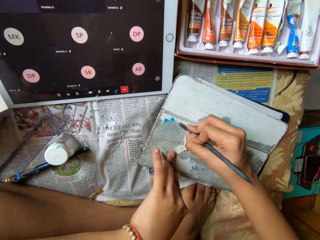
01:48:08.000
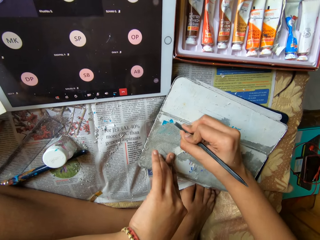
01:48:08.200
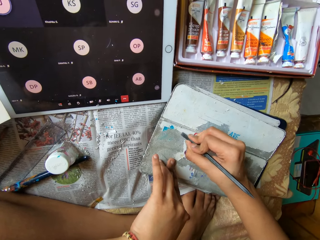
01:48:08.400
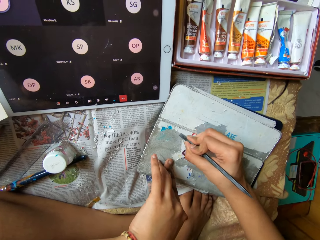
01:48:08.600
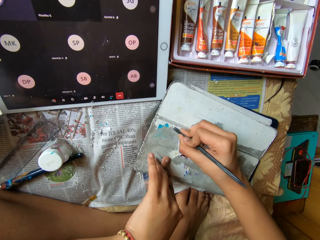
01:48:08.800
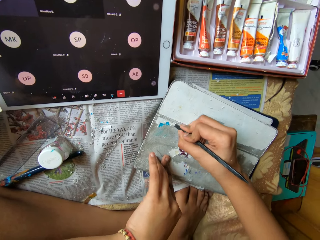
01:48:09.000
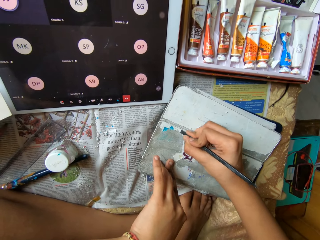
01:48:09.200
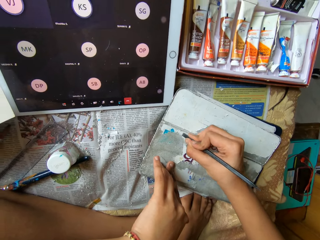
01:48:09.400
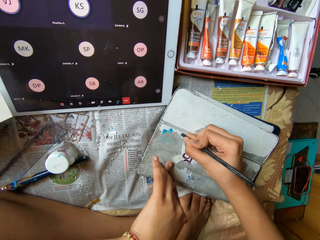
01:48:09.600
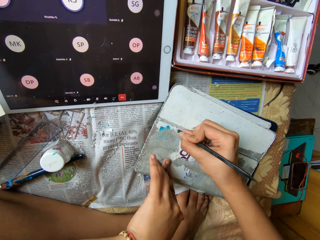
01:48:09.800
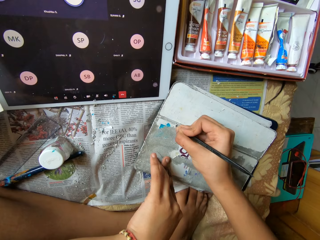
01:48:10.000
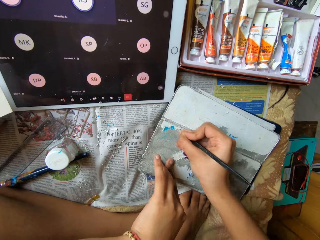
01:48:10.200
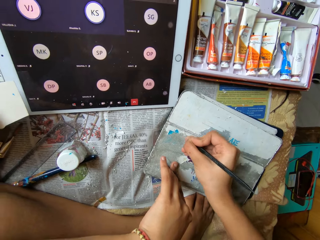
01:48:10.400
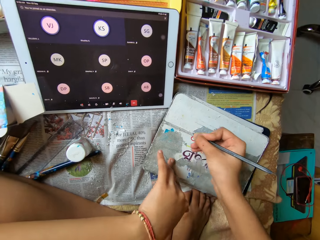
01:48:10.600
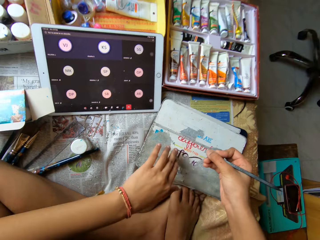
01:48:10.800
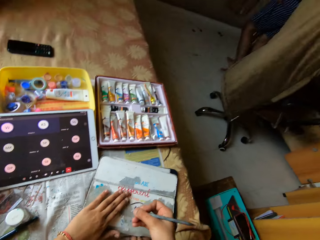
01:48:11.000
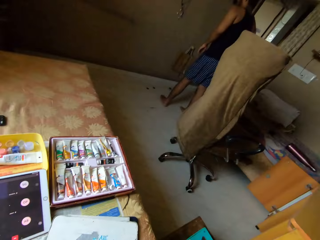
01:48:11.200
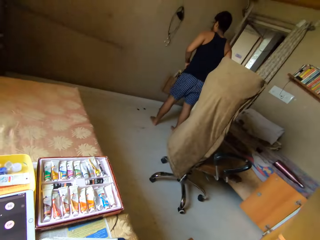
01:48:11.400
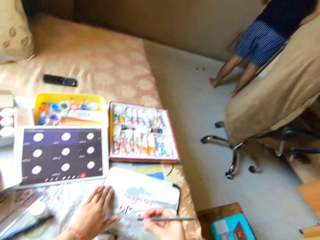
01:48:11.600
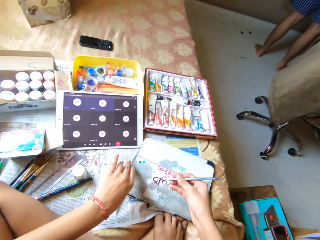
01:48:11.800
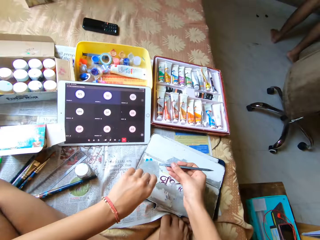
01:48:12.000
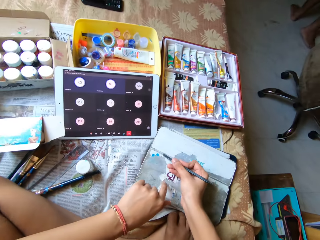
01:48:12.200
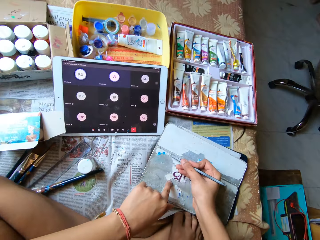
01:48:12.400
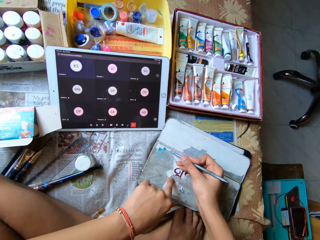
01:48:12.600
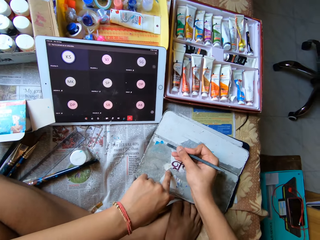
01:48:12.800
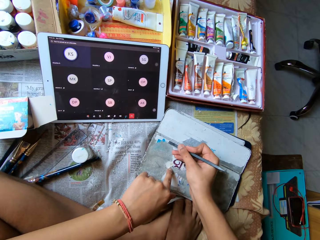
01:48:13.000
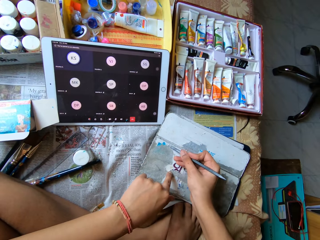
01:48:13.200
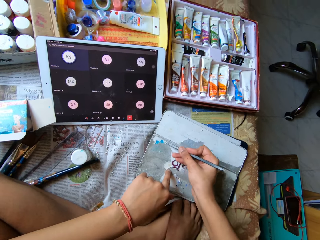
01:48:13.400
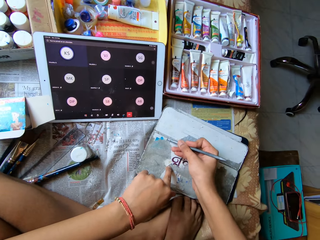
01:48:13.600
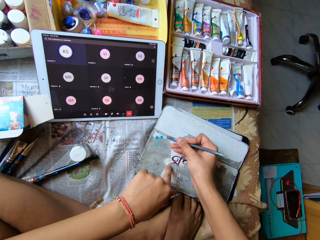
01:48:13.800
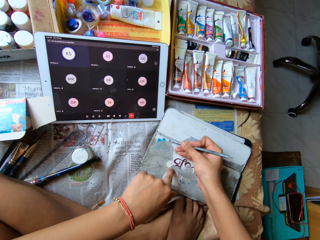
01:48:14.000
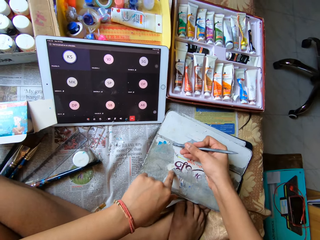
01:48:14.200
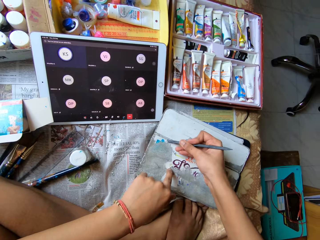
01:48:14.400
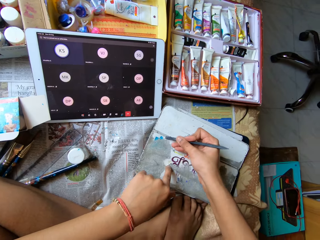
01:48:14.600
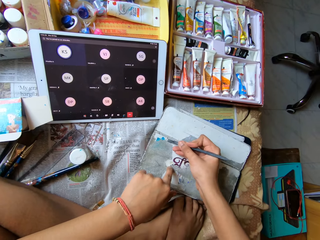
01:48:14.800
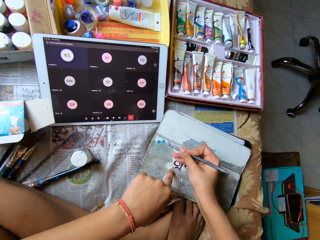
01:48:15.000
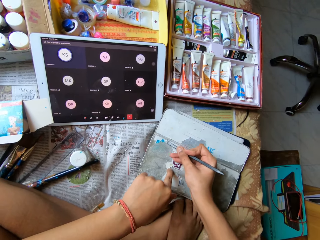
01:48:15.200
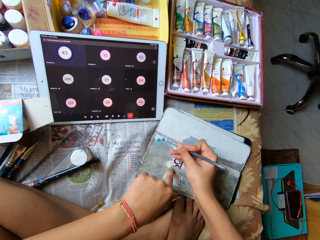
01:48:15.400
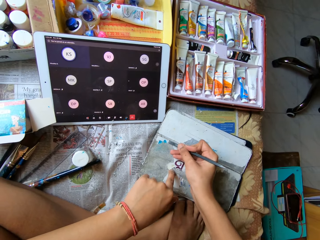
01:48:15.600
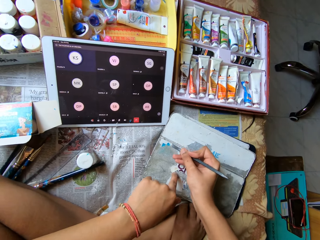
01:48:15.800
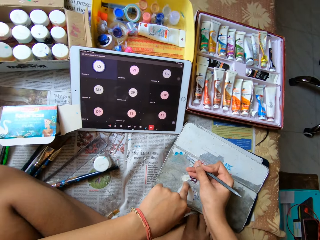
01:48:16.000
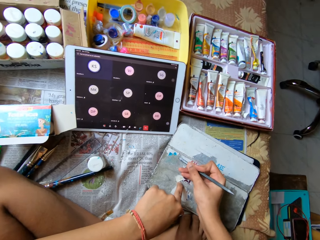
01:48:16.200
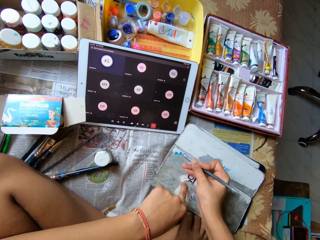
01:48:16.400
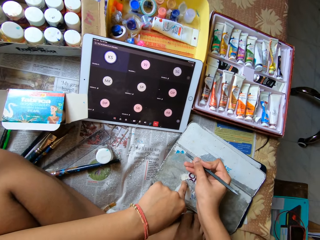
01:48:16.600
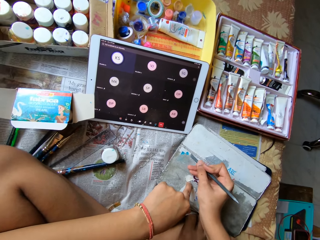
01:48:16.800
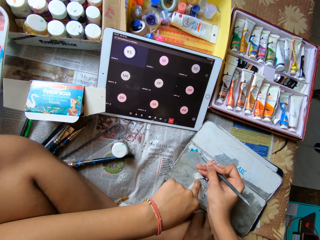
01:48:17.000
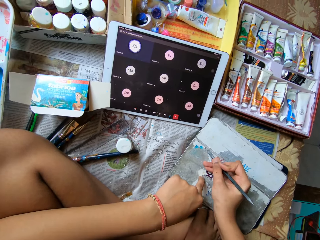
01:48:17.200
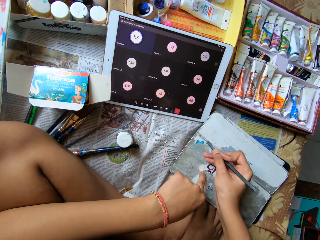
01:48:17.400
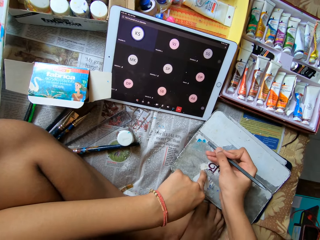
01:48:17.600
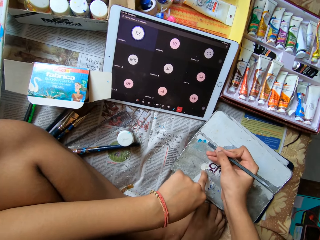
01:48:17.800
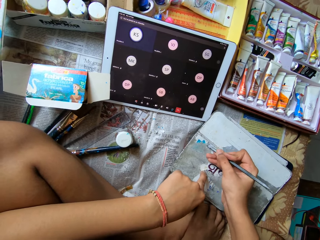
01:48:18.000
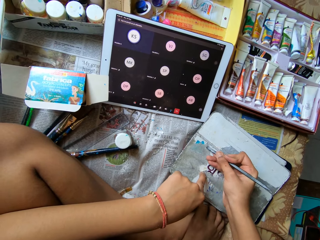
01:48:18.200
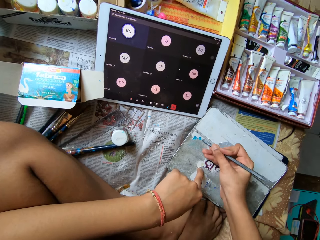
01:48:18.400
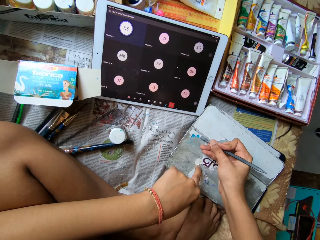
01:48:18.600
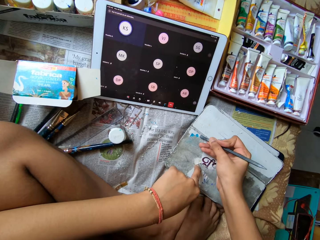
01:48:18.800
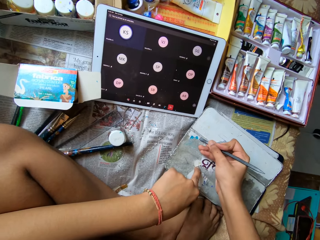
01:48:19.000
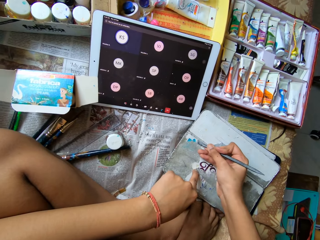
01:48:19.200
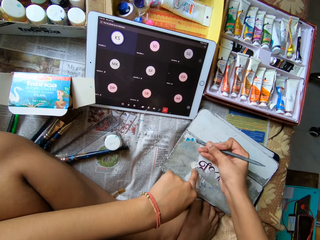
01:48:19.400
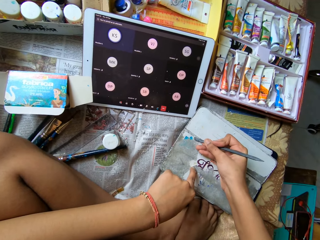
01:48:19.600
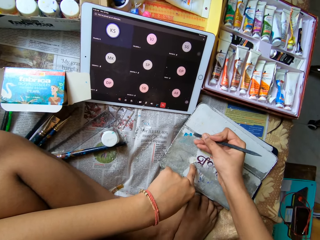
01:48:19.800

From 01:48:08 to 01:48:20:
The camera wearer converses with the man. She looks at the tablet. She scrapes off the paper from the diary with the pen in her right hand. She scrapes a metal surface with a metal rod. She scrapes the metal surface with the metal rod again.

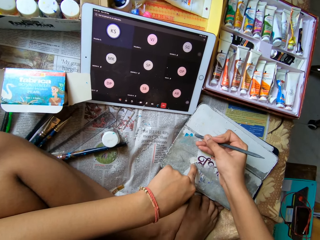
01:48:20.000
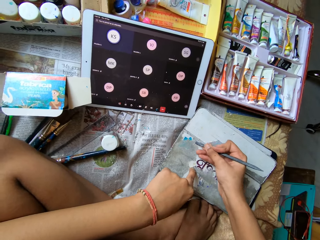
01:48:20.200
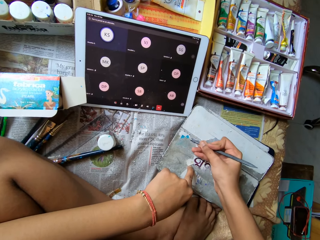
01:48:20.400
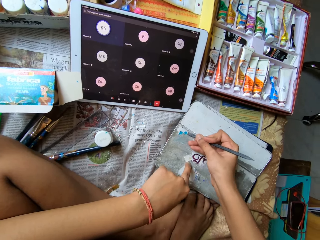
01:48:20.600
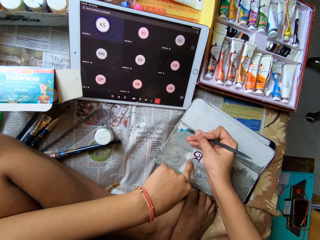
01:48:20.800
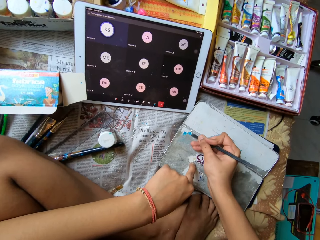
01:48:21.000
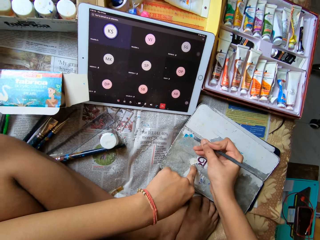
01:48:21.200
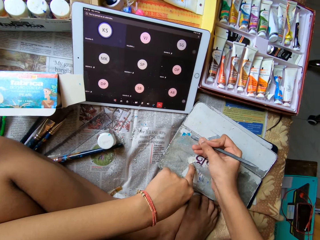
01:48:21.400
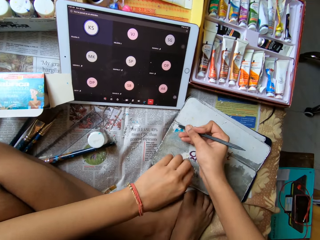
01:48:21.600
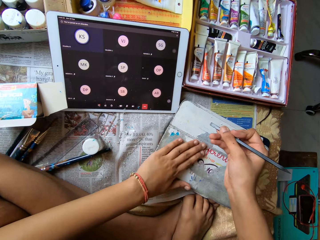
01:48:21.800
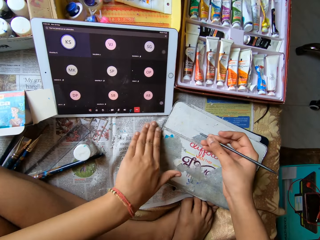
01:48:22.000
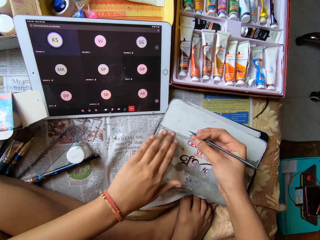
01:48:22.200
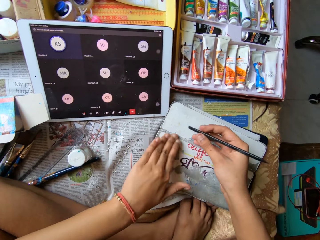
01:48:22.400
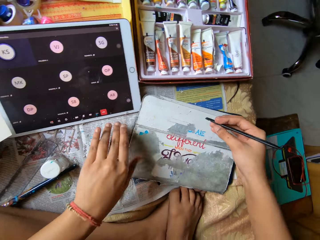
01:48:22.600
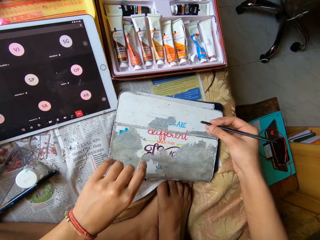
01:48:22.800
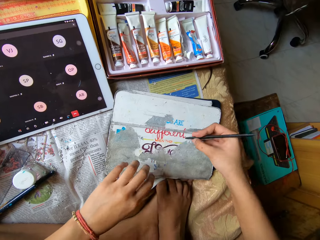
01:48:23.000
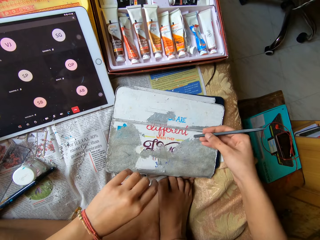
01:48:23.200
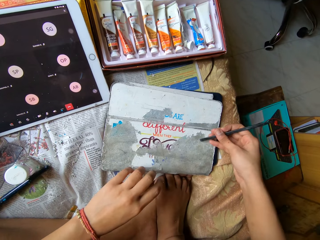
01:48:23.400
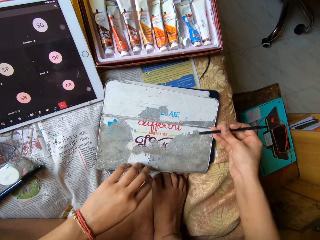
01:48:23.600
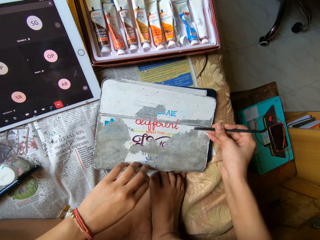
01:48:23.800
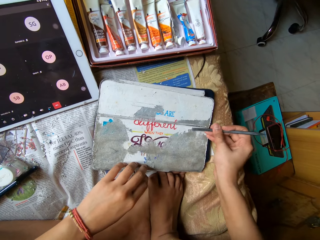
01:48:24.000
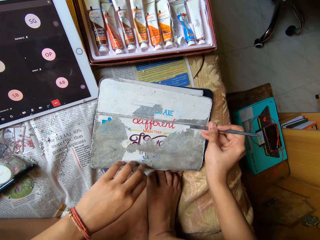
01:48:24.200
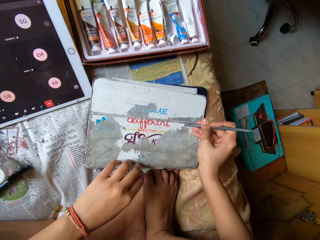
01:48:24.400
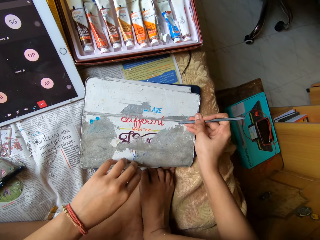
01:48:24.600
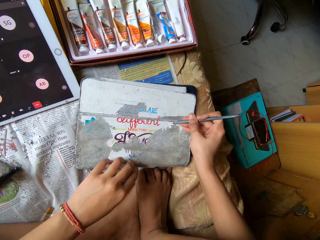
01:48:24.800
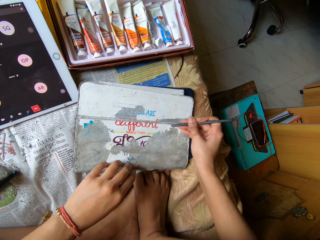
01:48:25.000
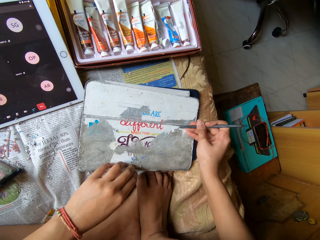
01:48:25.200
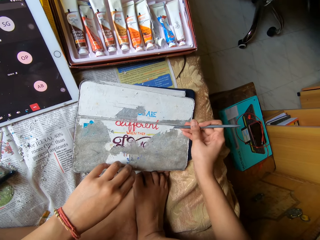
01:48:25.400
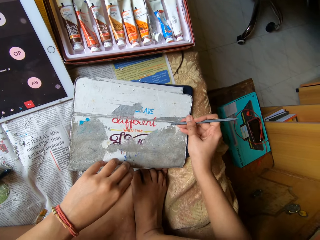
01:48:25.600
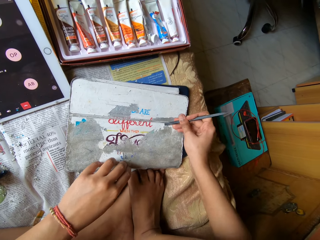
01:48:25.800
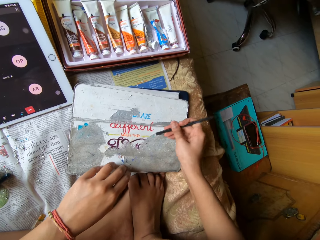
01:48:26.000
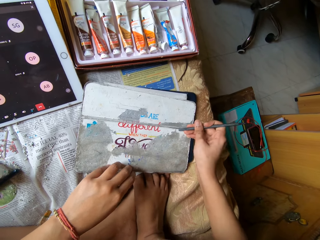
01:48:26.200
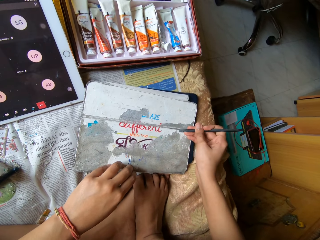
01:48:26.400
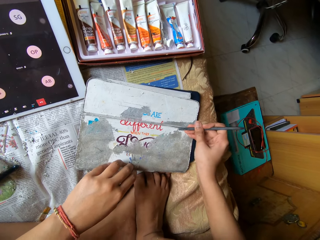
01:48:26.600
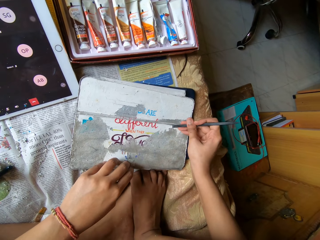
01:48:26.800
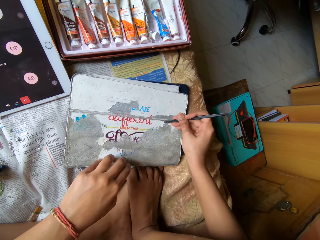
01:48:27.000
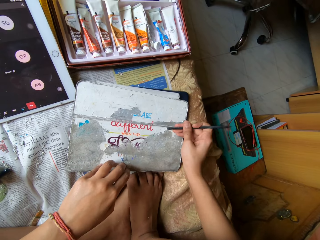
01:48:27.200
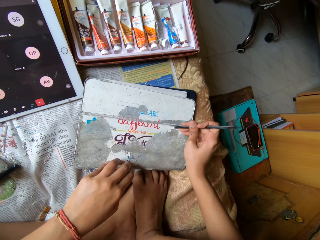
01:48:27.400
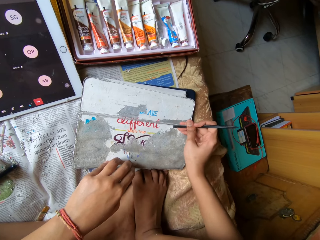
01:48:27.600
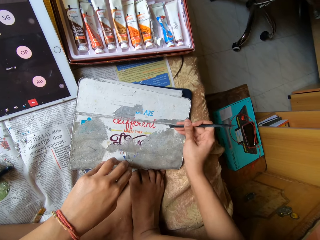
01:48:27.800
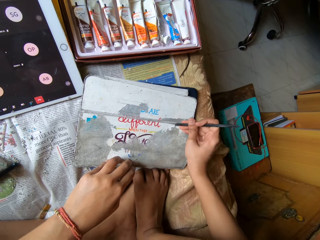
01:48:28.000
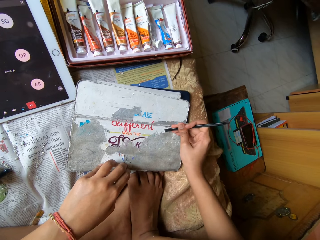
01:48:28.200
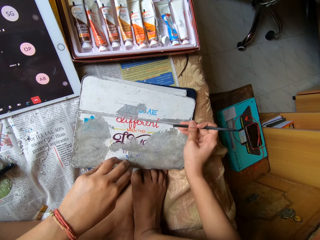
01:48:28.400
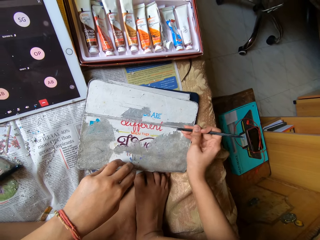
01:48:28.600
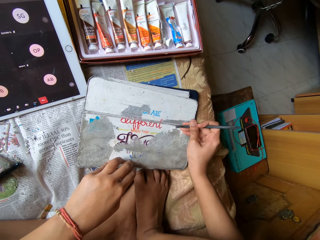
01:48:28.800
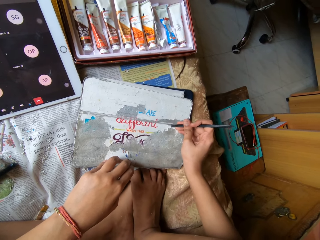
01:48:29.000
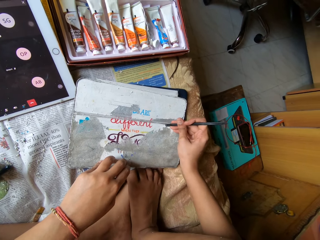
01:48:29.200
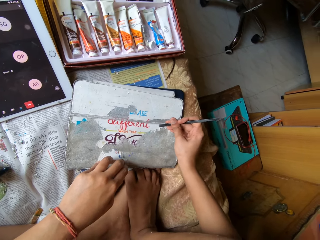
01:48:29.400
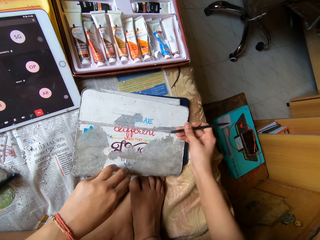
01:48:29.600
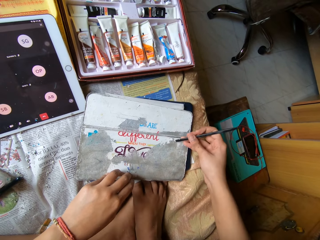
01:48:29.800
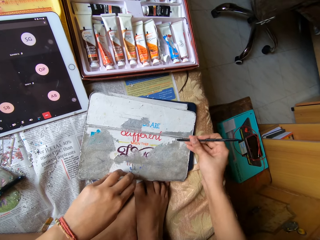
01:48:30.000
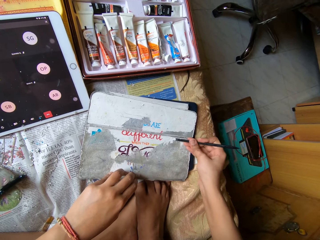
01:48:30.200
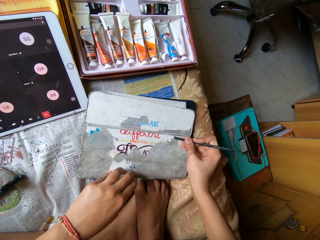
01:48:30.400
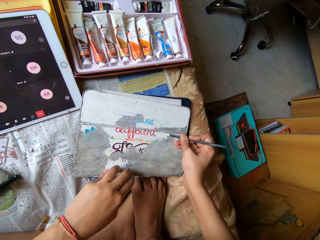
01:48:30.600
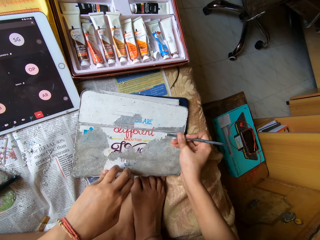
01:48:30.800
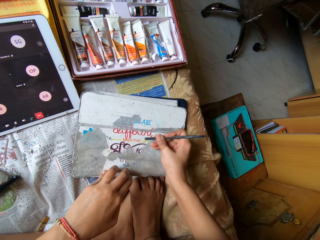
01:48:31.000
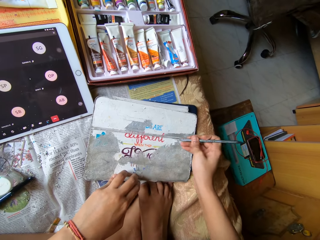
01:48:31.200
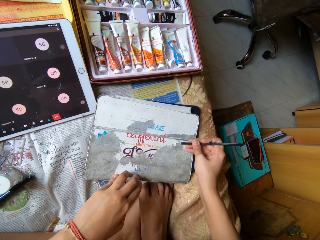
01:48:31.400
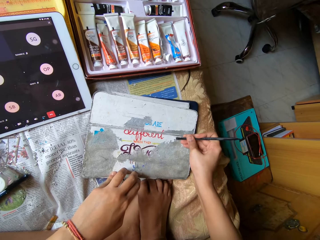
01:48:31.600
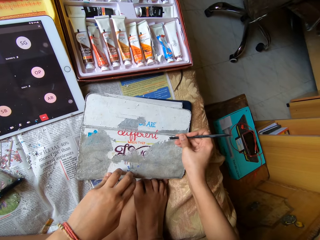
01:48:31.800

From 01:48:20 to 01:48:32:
The camera wearer scrapes a metal surface with a metal rod. She cleans the tablet pouch with her left hand. She places her left hand on the tablet pouch. She scrapes paint from the tablet pouch with the scraper in her right hand. She scrapes the metal surface with the metal rod.
